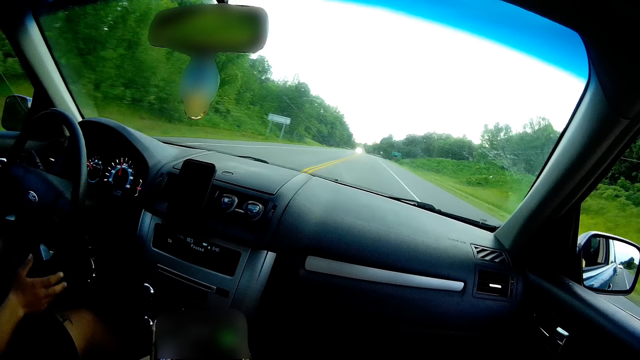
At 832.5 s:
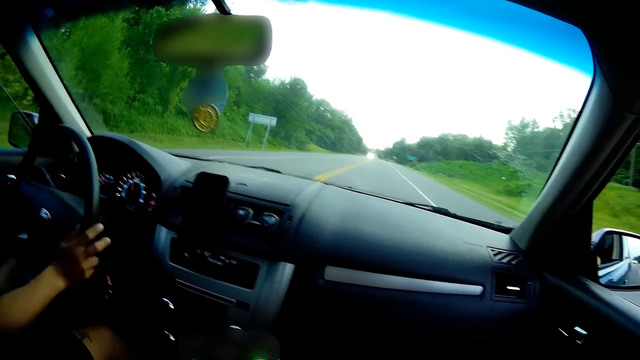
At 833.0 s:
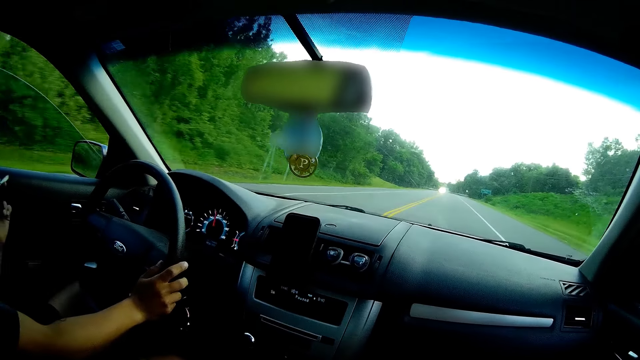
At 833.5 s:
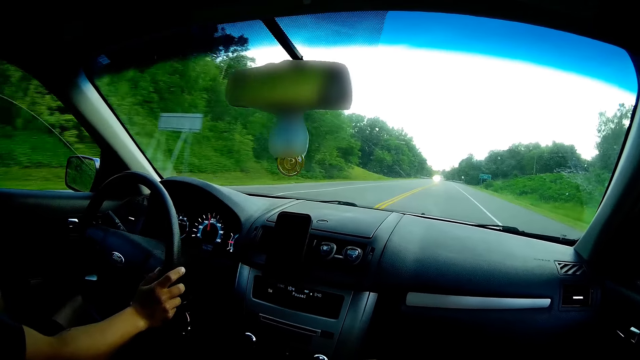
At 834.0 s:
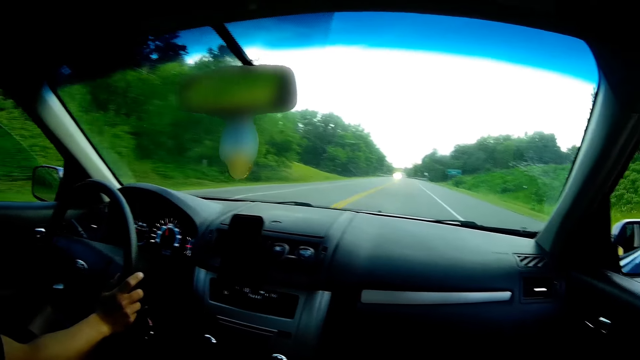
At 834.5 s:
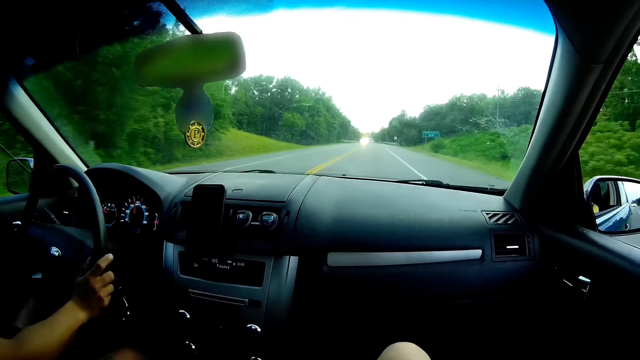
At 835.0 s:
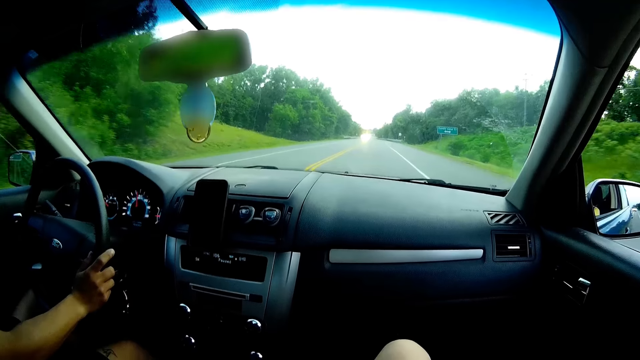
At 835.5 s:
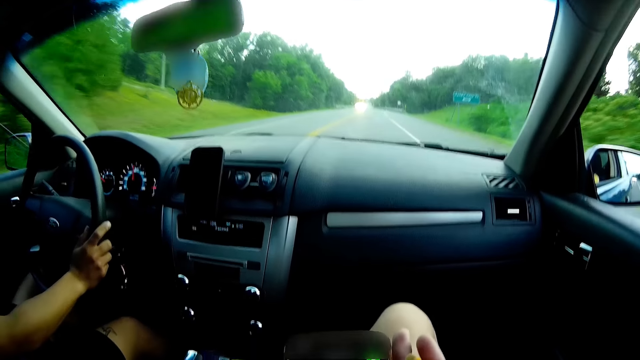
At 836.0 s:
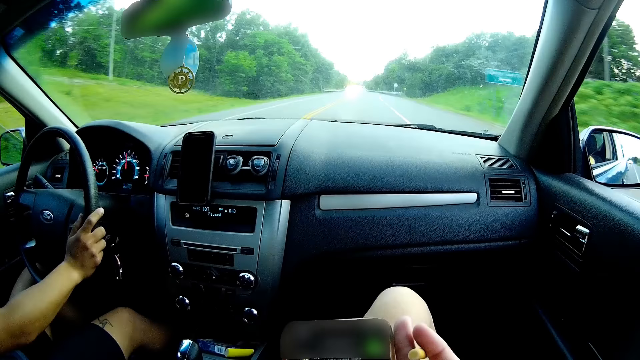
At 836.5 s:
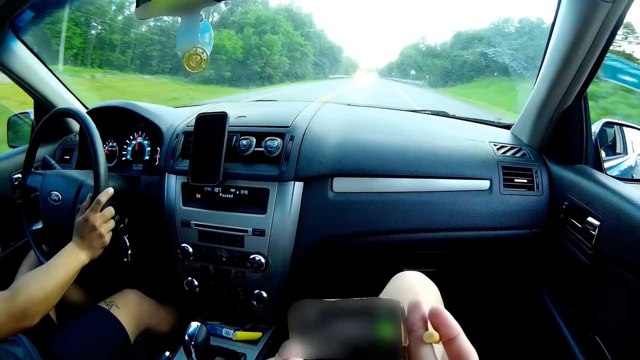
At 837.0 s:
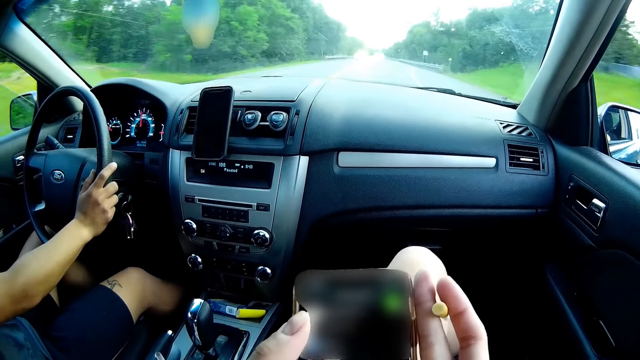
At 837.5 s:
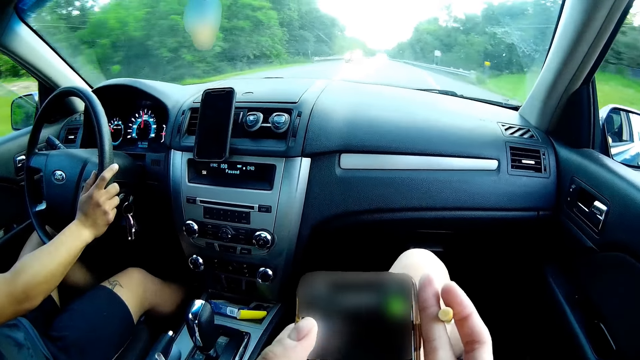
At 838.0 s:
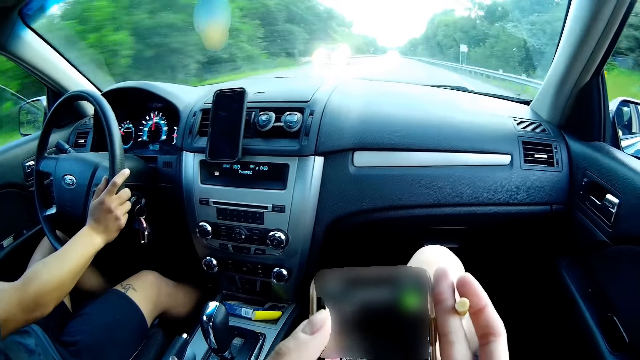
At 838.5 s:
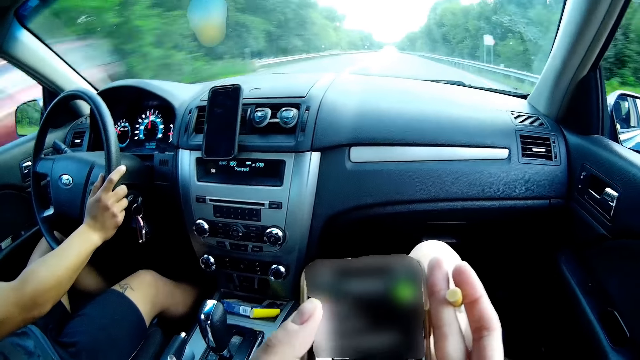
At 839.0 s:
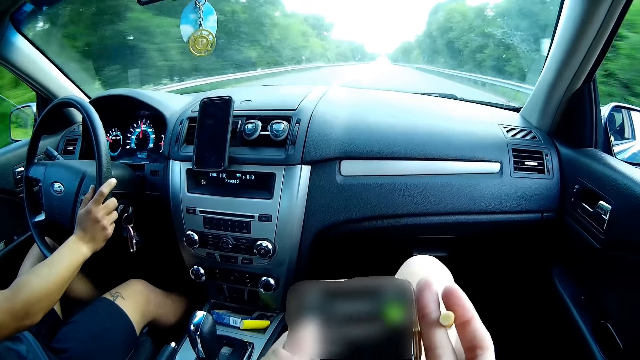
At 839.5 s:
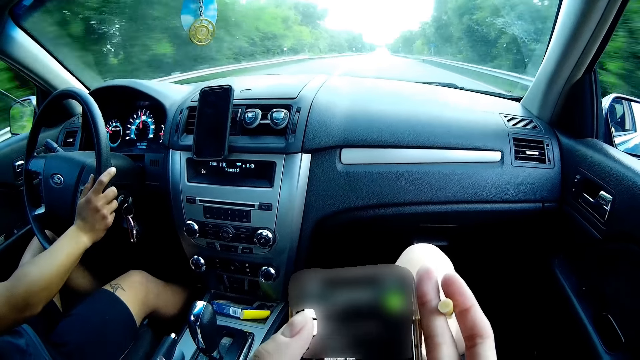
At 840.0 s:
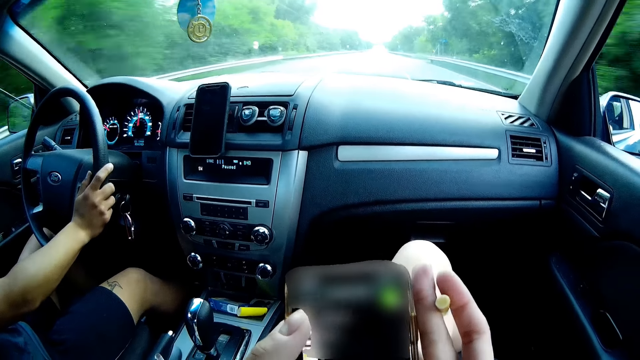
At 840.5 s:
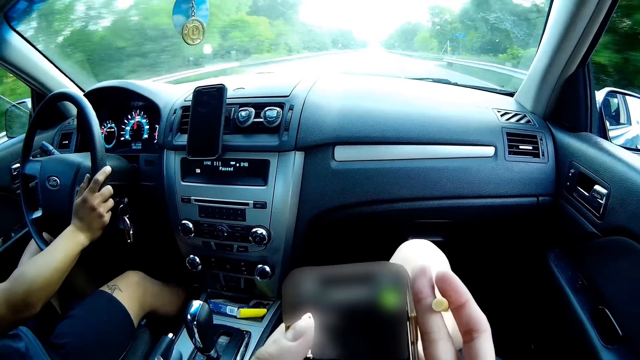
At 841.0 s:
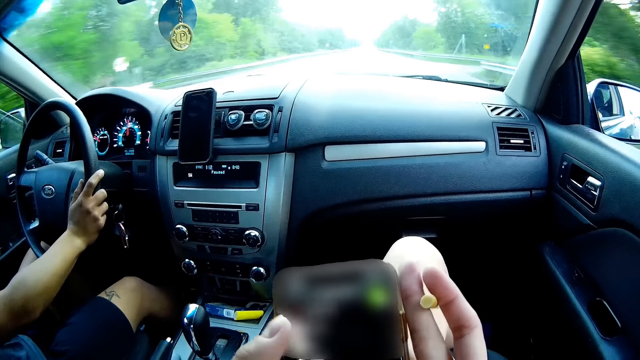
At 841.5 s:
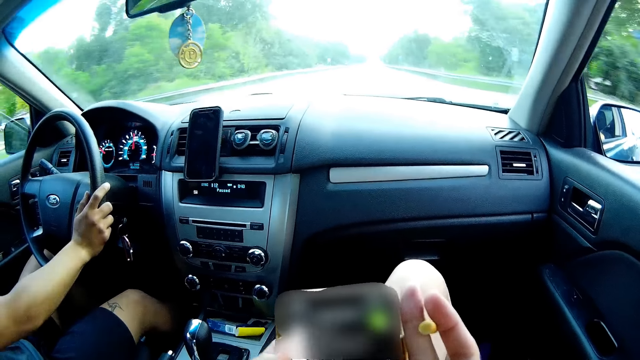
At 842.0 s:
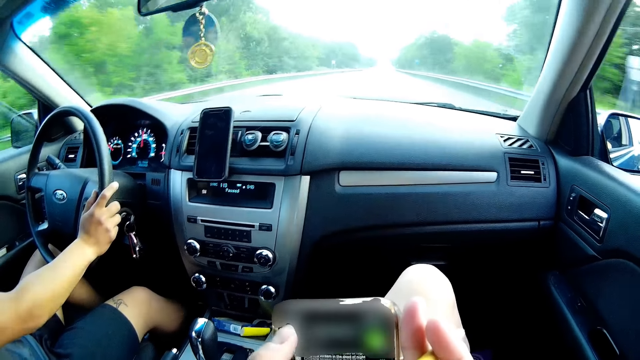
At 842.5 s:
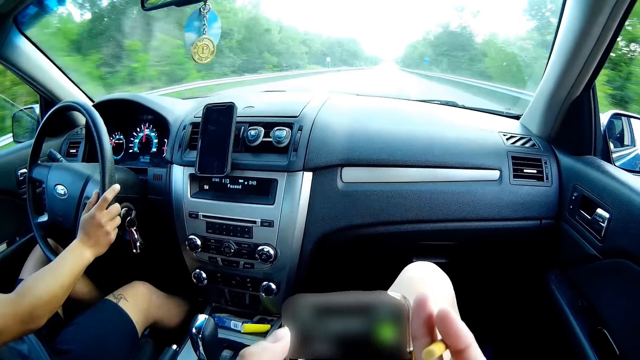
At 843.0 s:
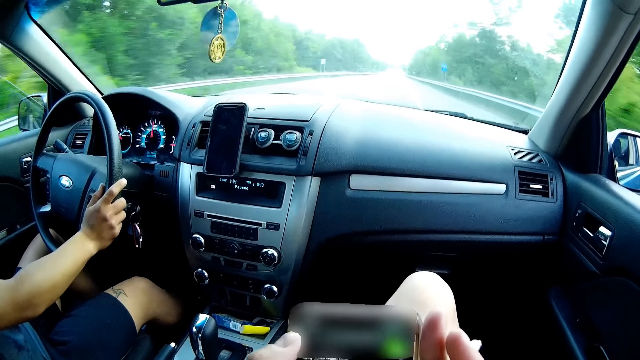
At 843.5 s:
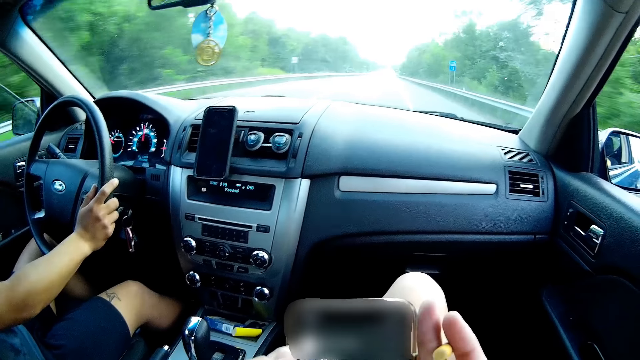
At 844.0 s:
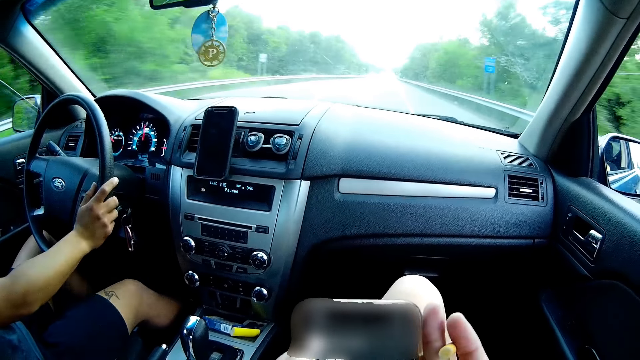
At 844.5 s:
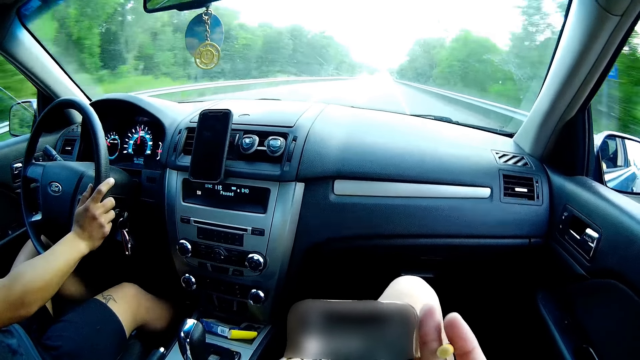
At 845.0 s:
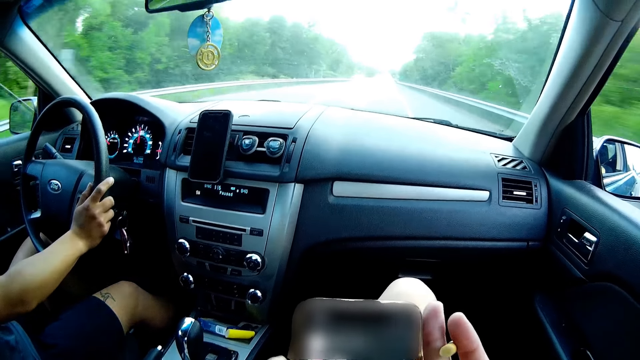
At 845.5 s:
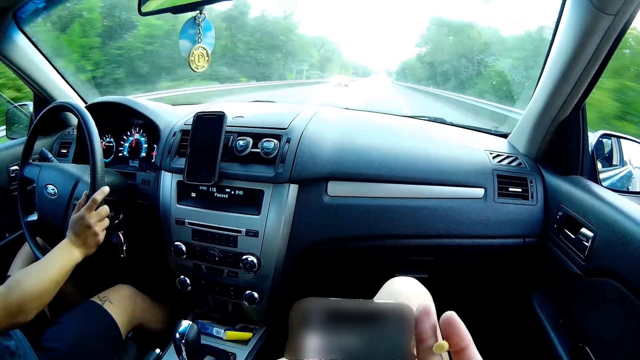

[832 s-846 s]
The camera wearer uses the phone. A woman drives a car on the road. The camera wearer uses the phone.

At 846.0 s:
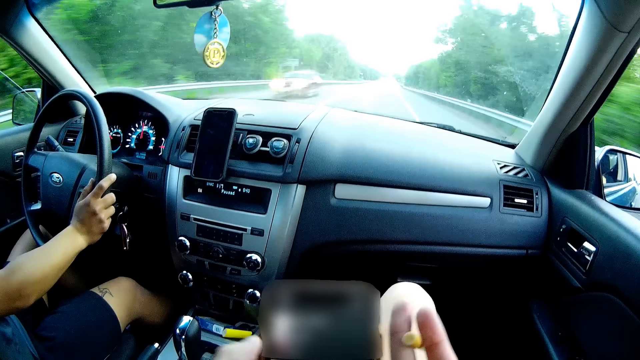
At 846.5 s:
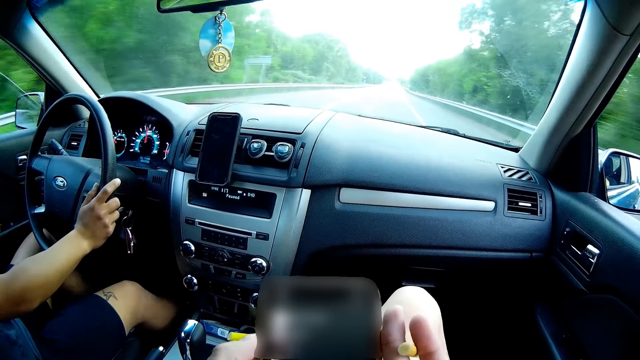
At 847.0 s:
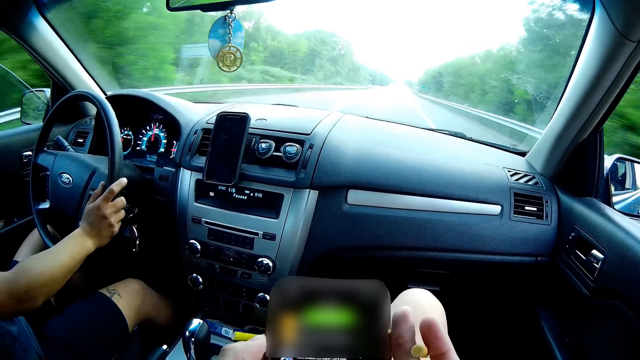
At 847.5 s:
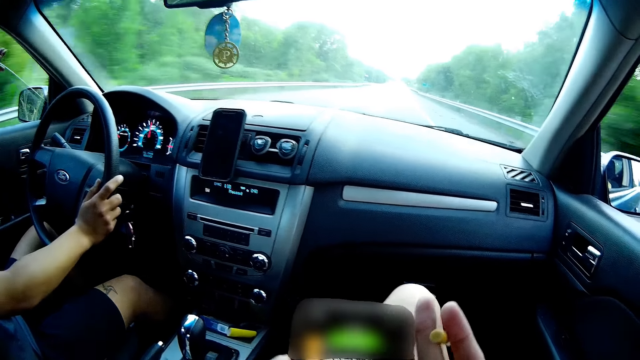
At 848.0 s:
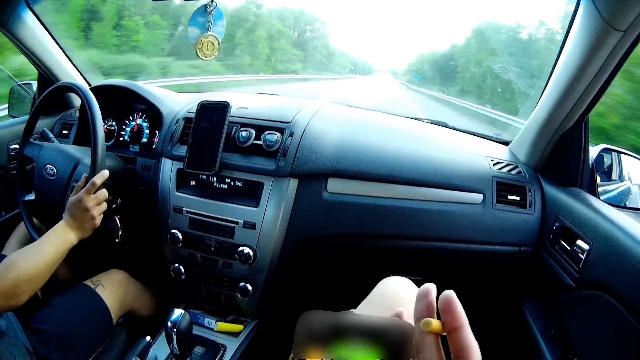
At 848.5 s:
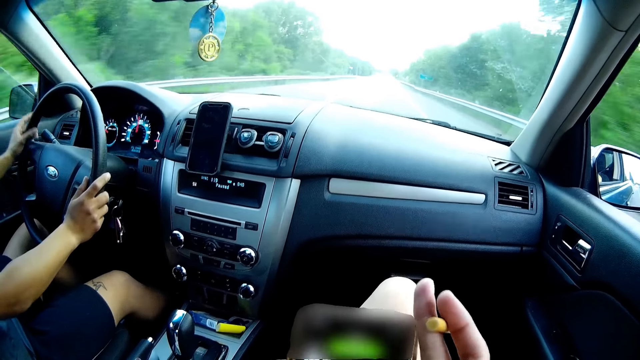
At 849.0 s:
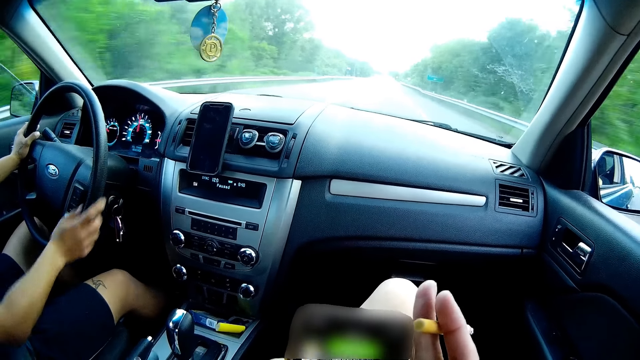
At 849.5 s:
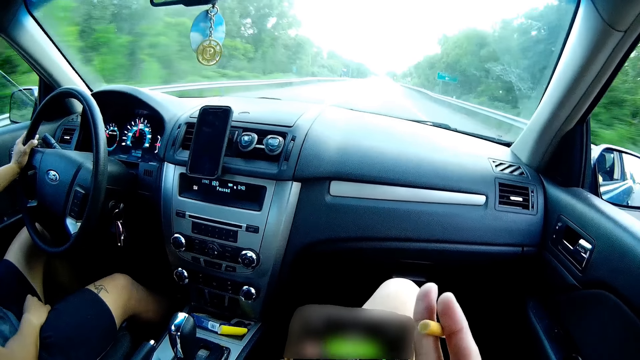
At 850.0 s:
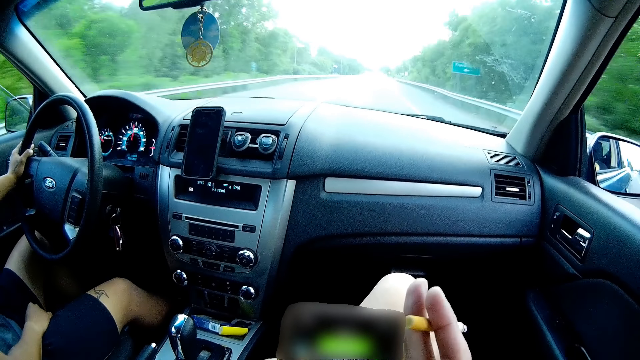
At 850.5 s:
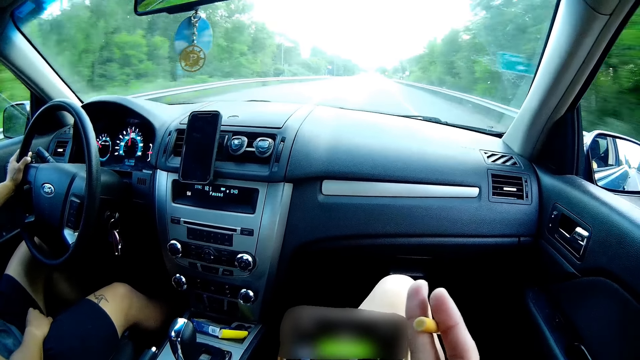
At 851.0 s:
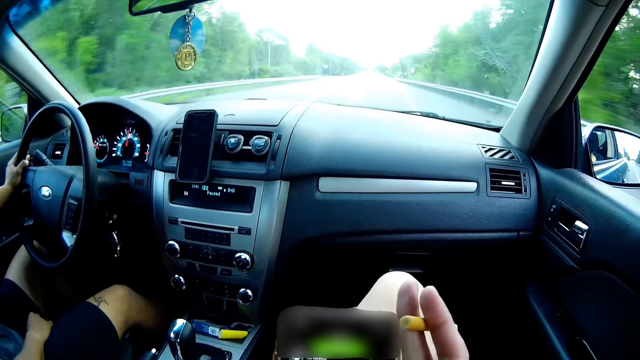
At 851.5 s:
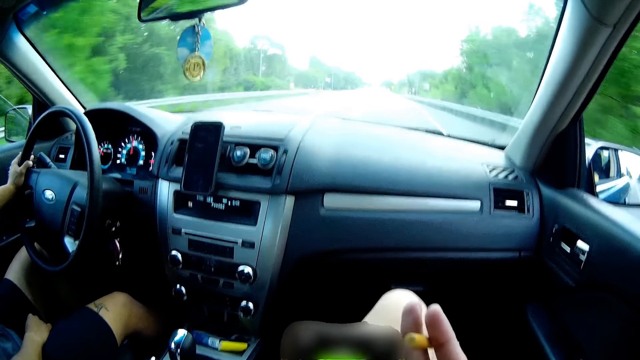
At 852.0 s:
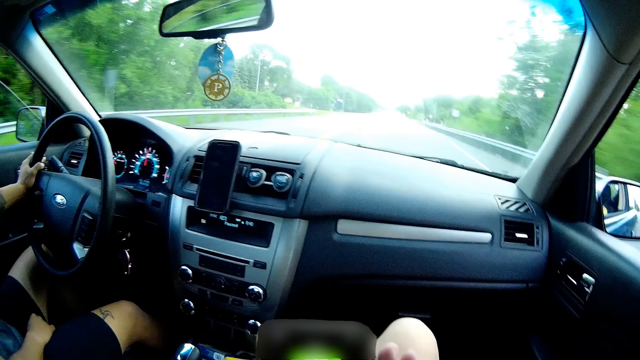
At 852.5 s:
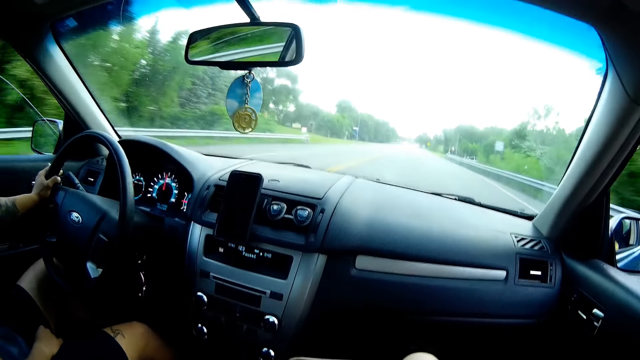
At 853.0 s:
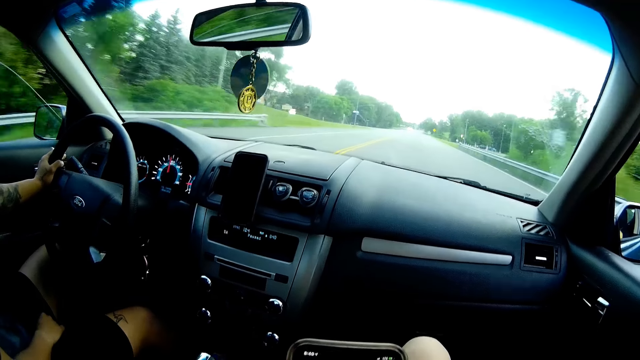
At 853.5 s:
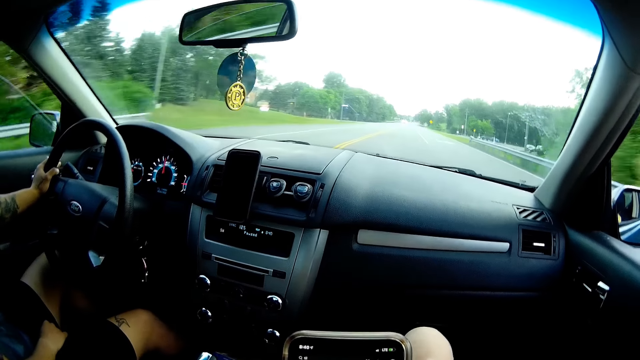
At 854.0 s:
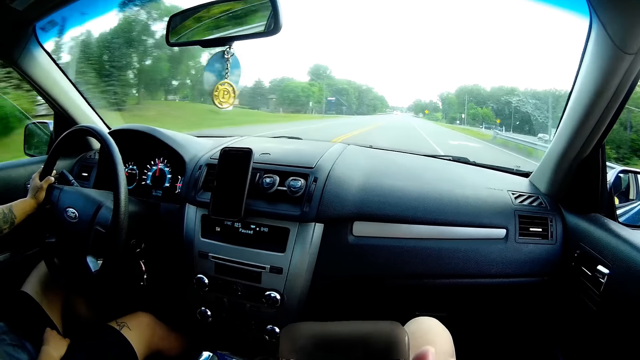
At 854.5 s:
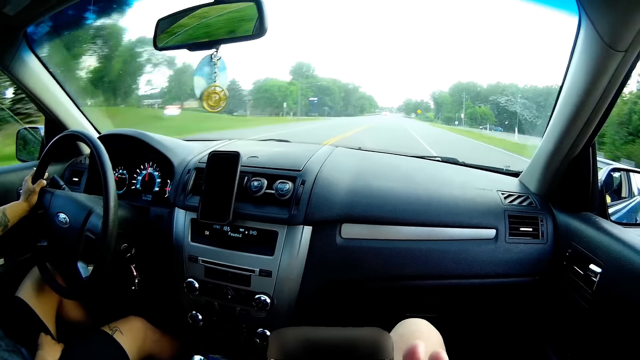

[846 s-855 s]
The woman puts her left hand on the steering wheel in the car. She holds the steering wheel with the left hand and drives the car on the road. She removes her right hand from the steering wheel in the car. She holds her lap with the right hand. She drives the car on the road.
